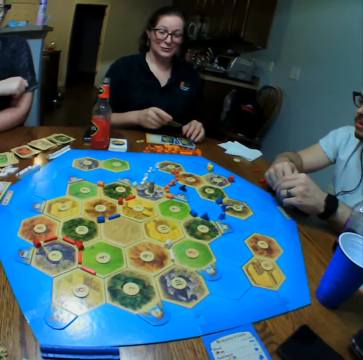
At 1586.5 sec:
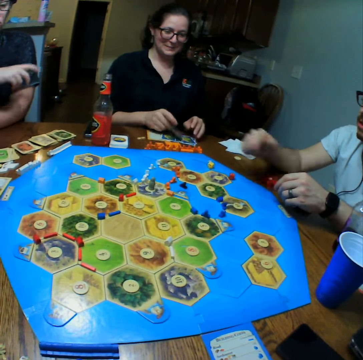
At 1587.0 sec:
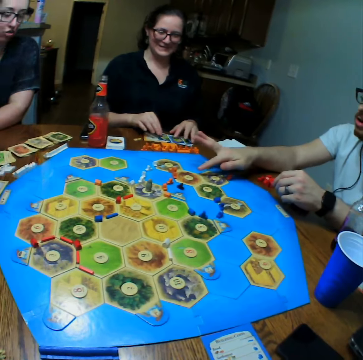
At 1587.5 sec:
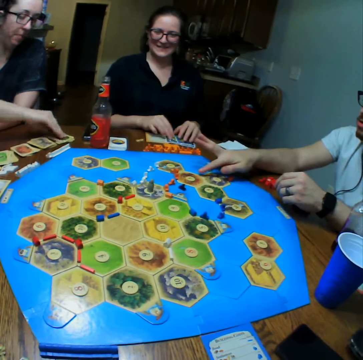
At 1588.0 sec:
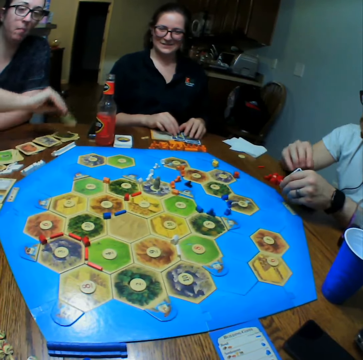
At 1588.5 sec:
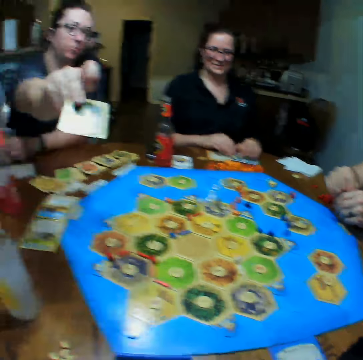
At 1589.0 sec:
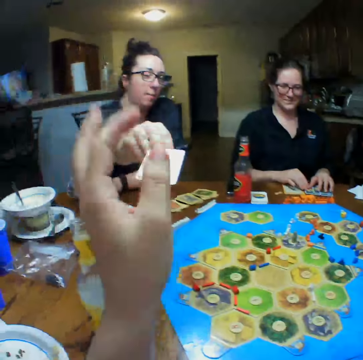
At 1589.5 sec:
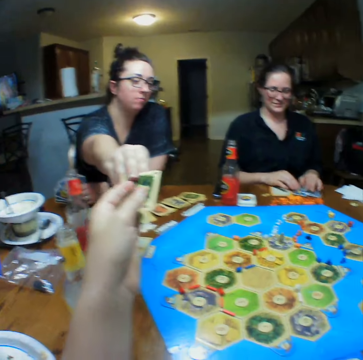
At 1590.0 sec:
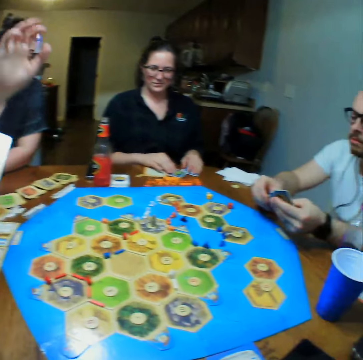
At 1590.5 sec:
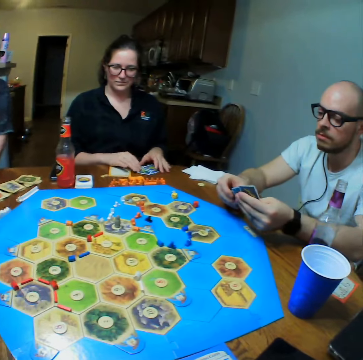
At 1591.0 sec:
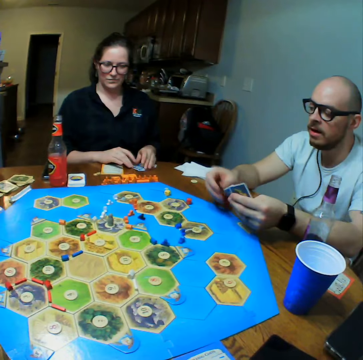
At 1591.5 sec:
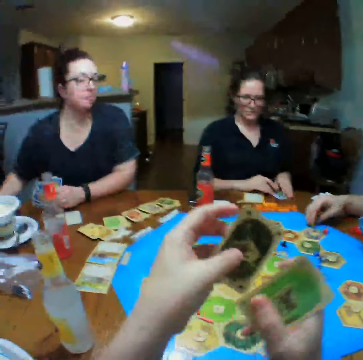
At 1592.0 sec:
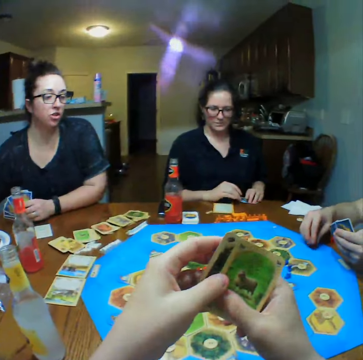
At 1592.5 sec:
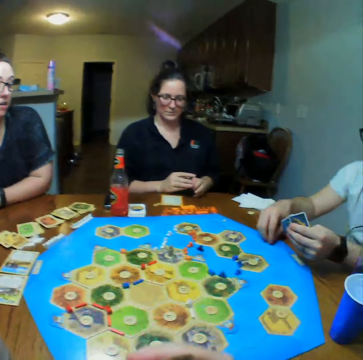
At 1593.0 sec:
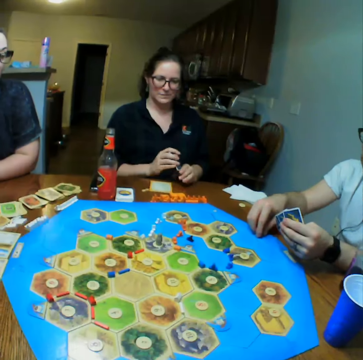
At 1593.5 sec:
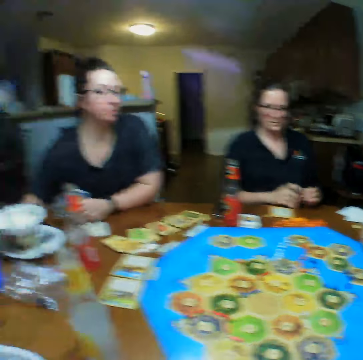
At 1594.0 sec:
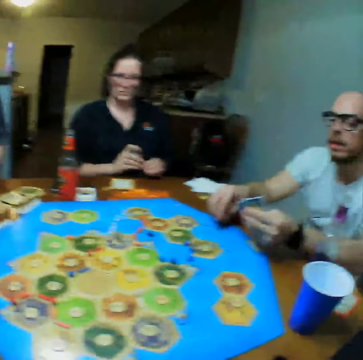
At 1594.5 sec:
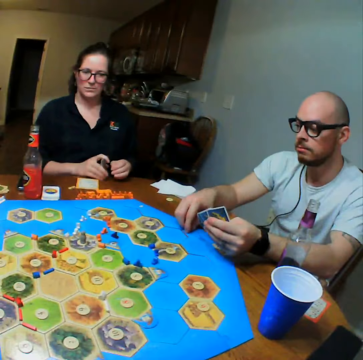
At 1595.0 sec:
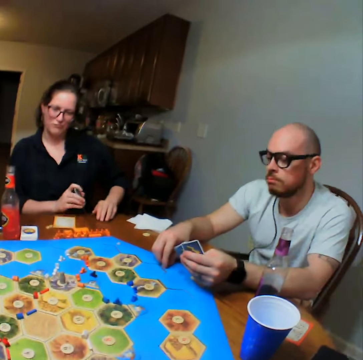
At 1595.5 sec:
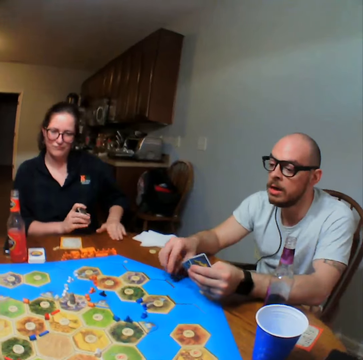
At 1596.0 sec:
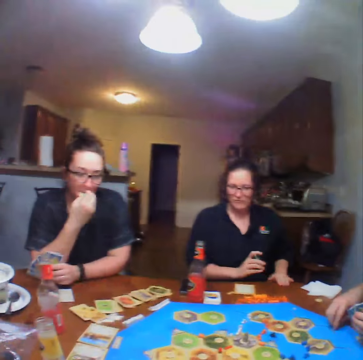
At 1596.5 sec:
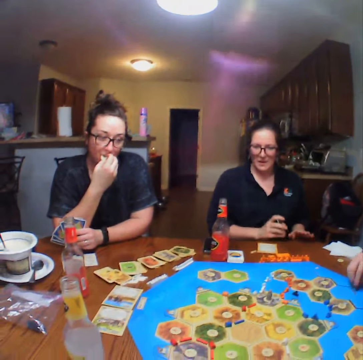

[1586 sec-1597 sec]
A lady gives the camera wearer the card. The lady shakes dice on the hand. A man looks at the cards. The camera wearer looks at the cards. The man bangs dice on the table and talks. Another person bangs dice on the table.

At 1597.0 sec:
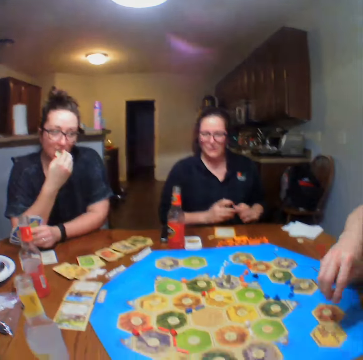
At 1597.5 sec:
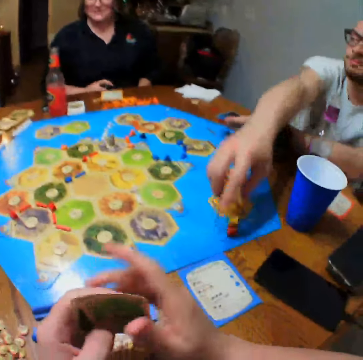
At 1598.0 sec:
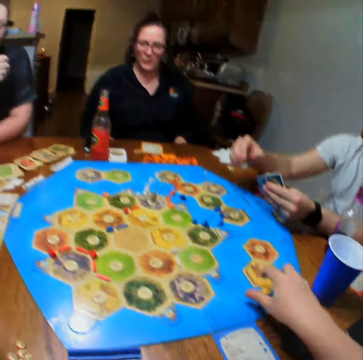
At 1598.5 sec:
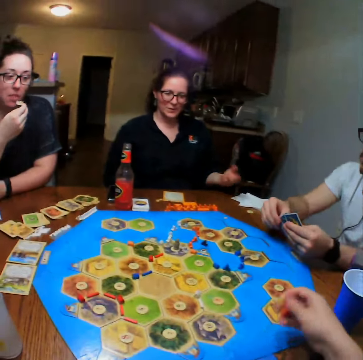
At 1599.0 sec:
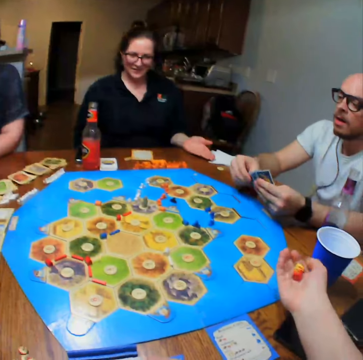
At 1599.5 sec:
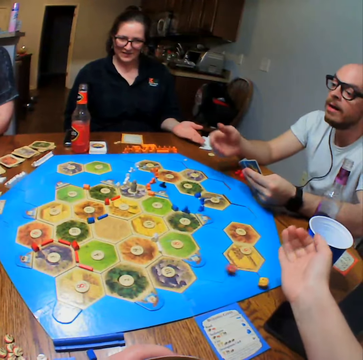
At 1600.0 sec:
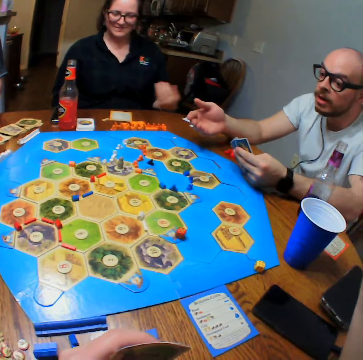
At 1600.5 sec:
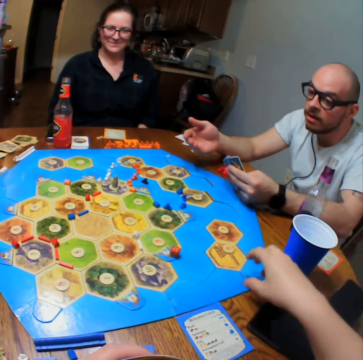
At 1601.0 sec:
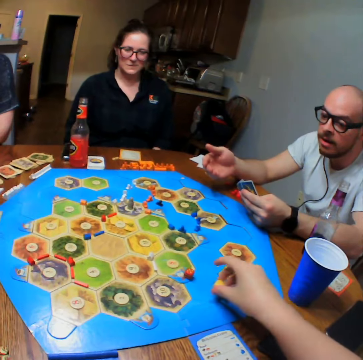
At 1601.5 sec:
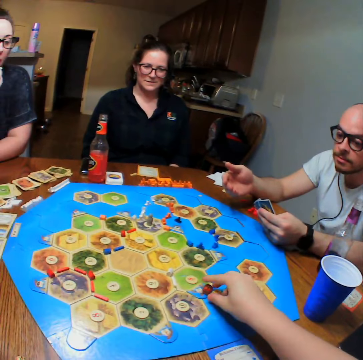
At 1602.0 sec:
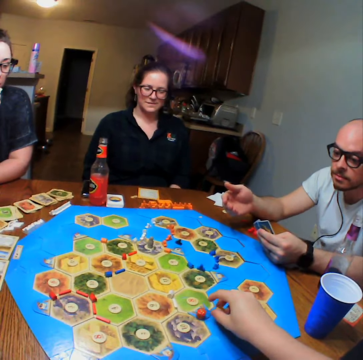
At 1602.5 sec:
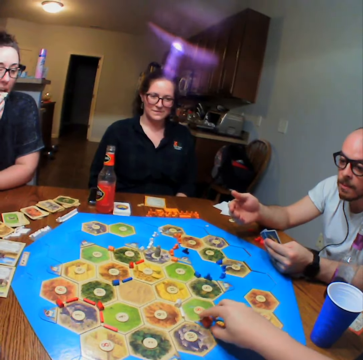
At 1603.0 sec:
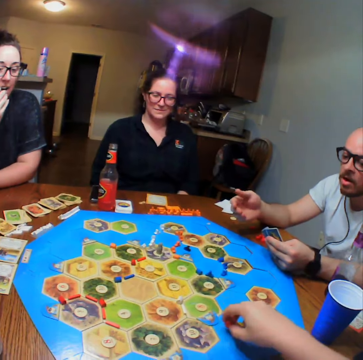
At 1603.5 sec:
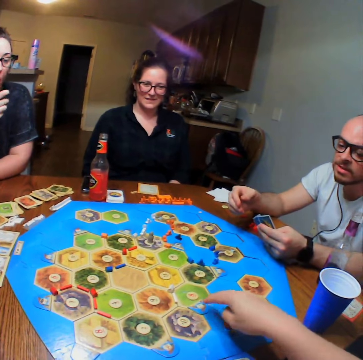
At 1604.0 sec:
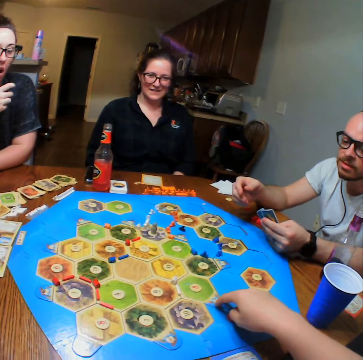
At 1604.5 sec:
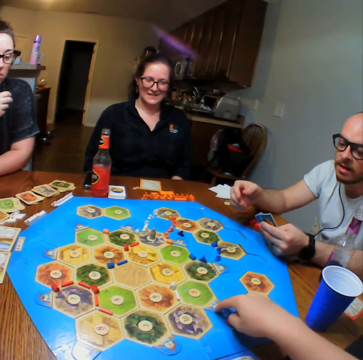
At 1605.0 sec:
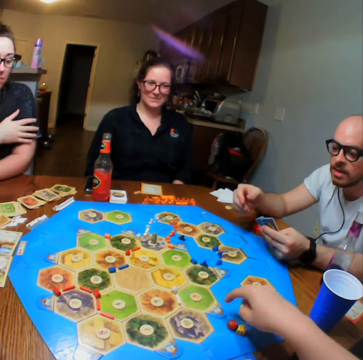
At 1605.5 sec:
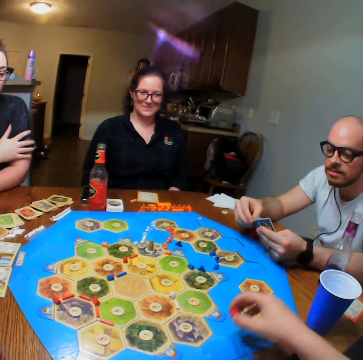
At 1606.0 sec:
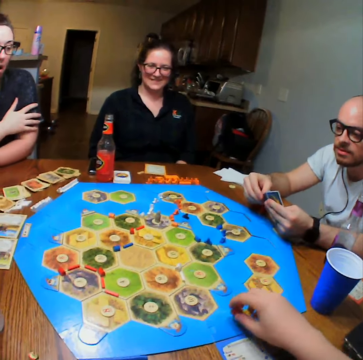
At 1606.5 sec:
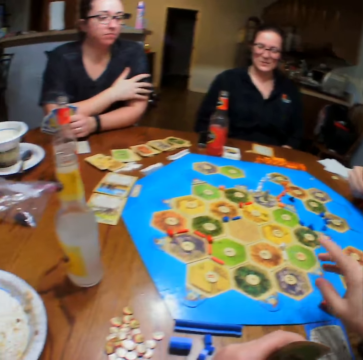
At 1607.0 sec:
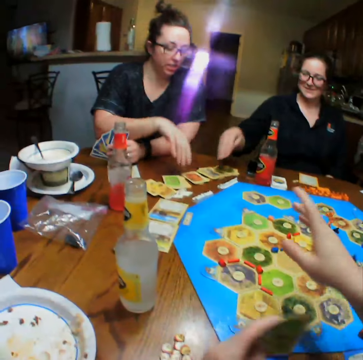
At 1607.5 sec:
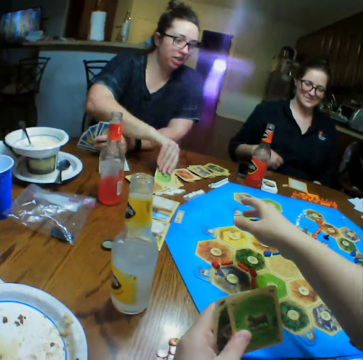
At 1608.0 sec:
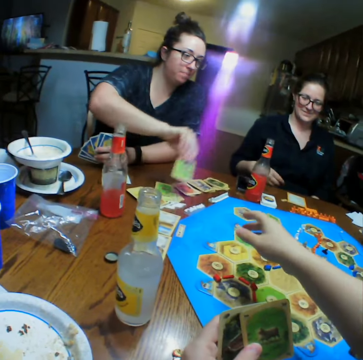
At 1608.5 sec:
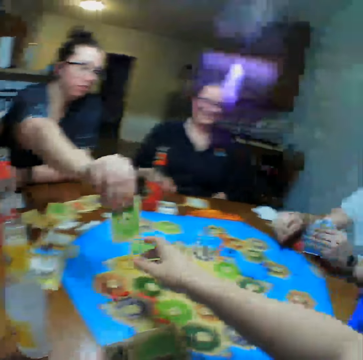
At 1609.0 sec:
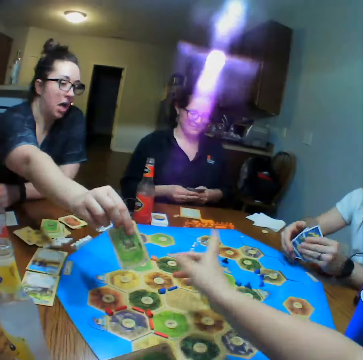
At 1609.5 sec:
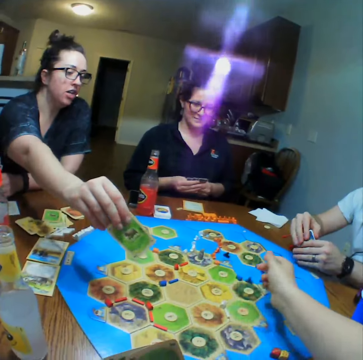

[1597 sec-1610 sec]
The camera wearer picks up dice. They throw down the dice, pick up the dice, and talk. A lady gives the camera wearer the card. The lady picks up a card.

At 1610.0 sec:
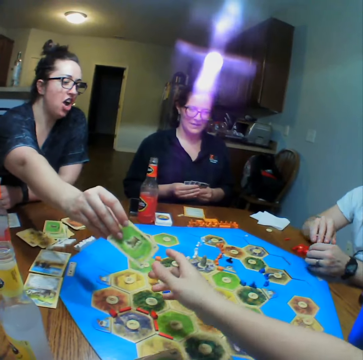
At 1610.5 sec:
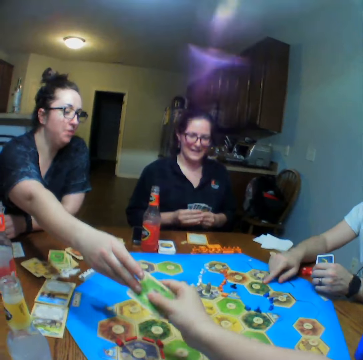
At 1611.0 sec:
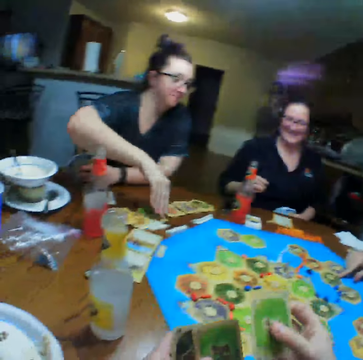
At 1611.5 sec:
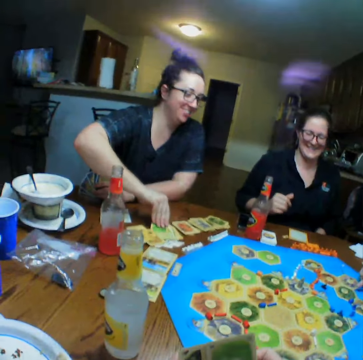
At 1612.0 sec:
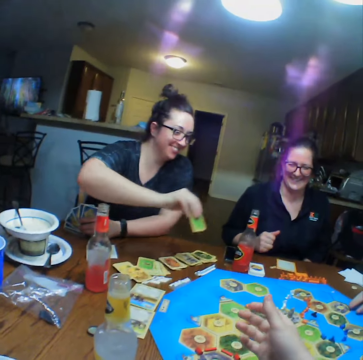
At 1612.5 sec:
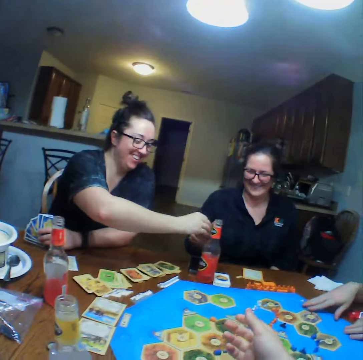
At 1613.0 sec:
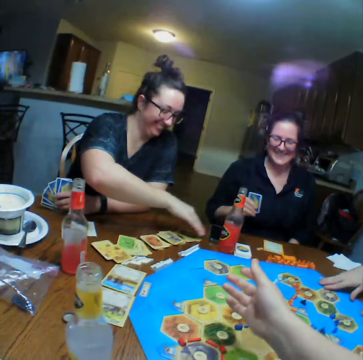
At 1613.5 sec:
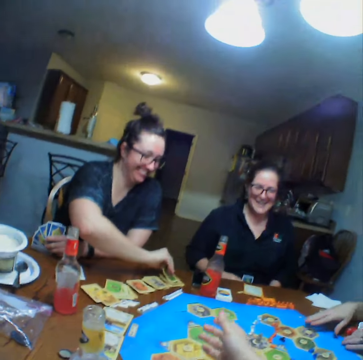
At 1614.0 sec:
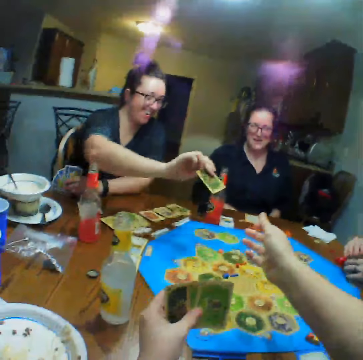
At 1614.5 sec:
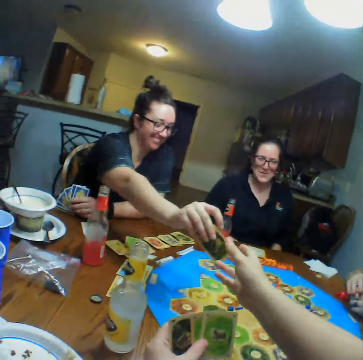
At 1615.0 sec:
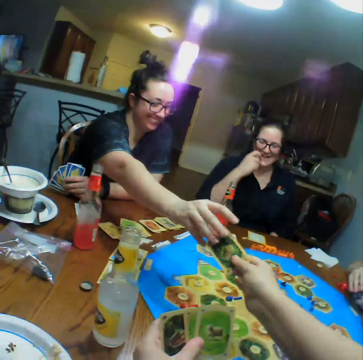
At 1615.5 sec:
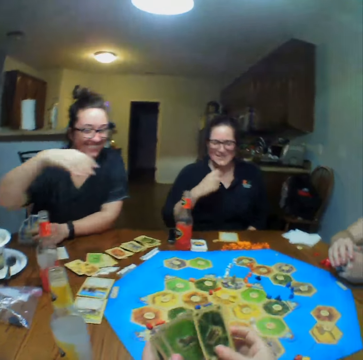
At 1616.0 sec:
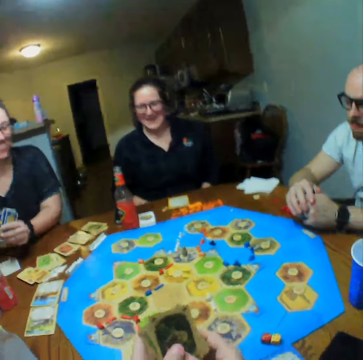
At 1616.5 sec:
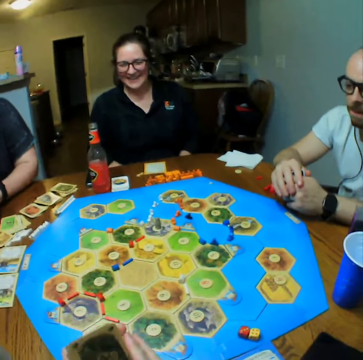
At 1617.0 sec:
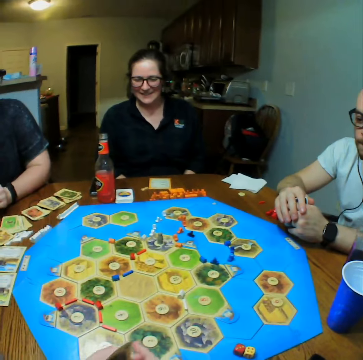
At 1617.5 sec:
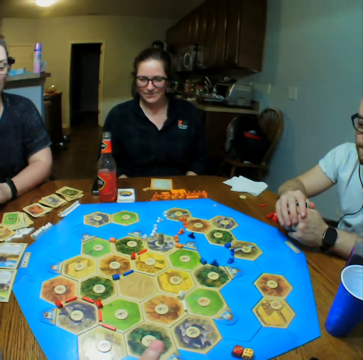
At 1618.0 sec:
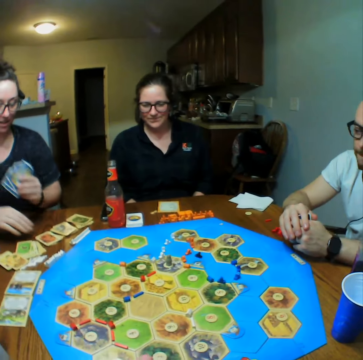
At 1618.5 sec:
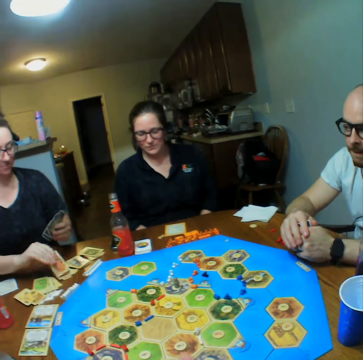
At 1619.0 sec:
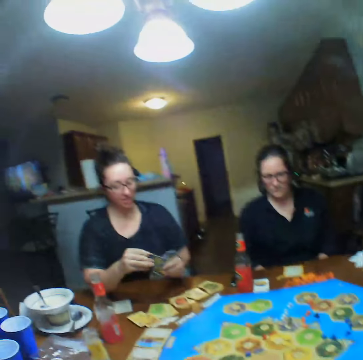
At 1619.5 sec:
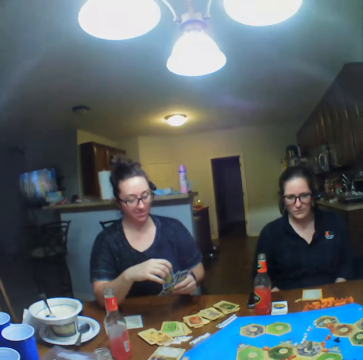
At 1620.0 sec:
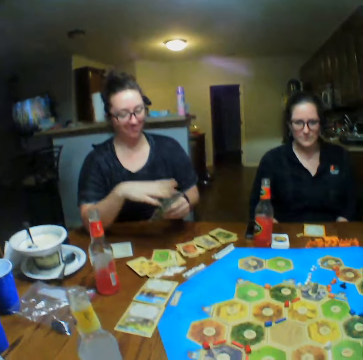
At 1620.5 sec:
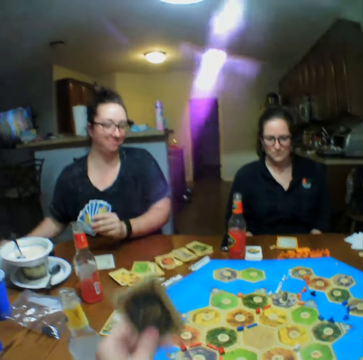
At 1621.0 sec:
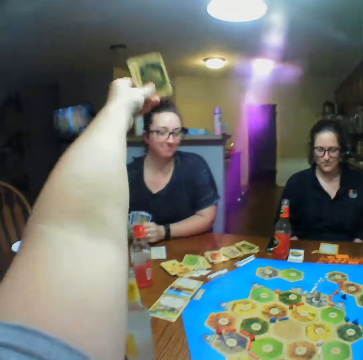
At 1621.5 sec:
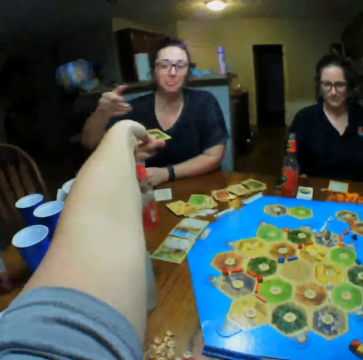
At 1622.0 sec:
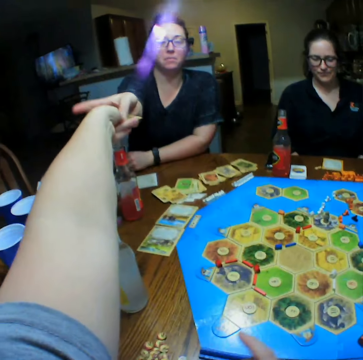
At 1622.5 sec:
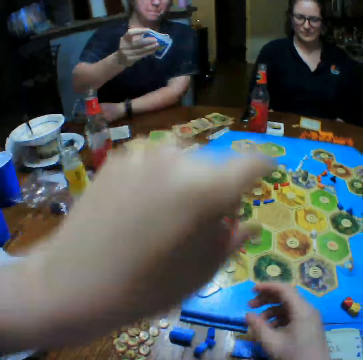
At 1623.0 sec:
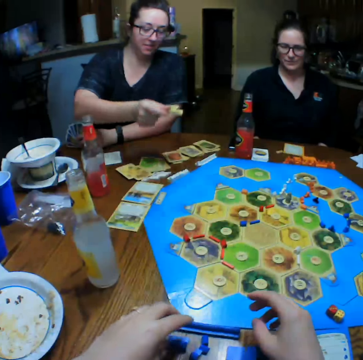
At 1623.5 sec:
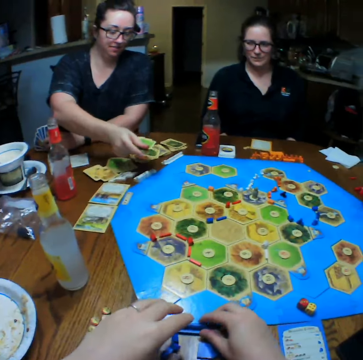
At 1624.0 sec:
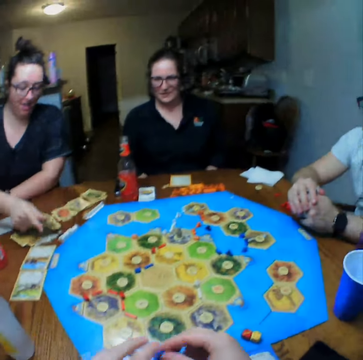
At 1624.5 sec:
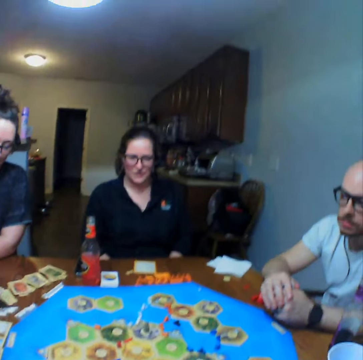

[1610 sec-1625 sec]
A lady gives the camera wearer a card. The lady picks up a card, gives another lady the card, and picks up a card. The first lady gives the camera wearer a card. The other lady talks. The camera wearer talks. The first lady talks and picks up the card. The camera wearer gives the first lady the cards and raises a hand. The first lady takes a card from the camera wearer. The camera wearer talks.
